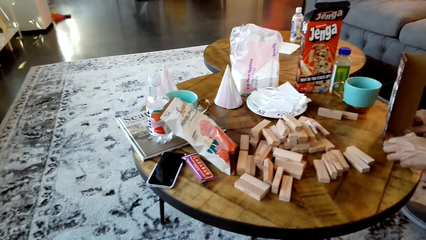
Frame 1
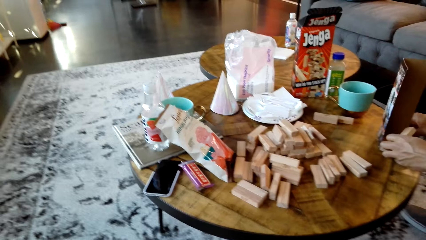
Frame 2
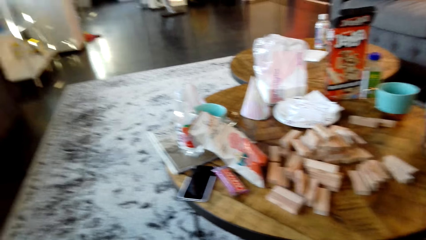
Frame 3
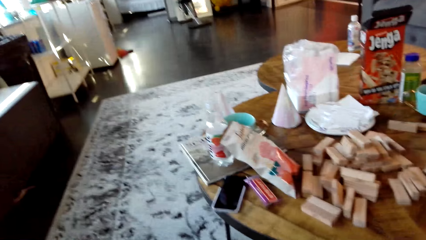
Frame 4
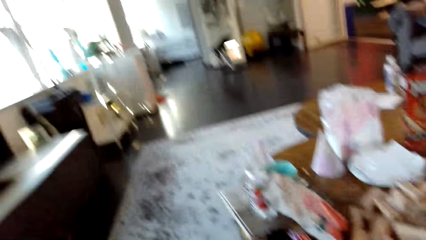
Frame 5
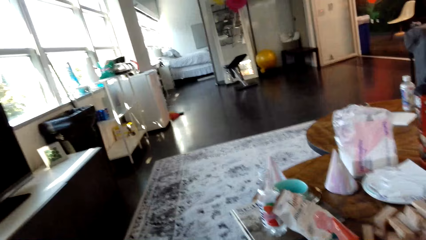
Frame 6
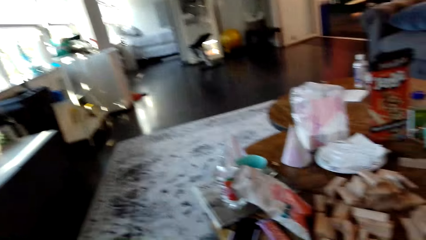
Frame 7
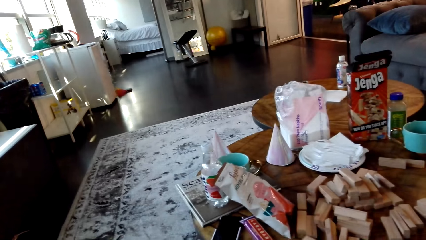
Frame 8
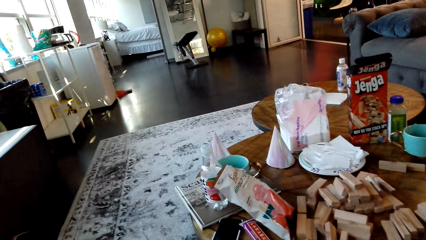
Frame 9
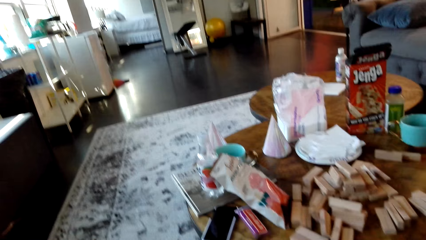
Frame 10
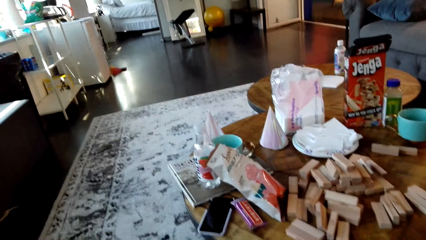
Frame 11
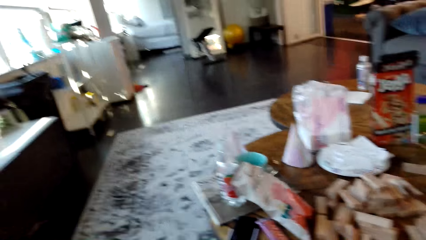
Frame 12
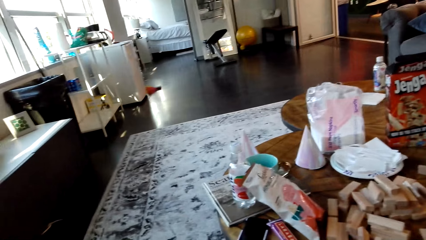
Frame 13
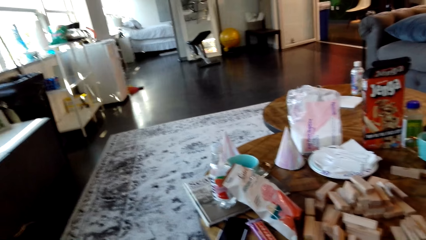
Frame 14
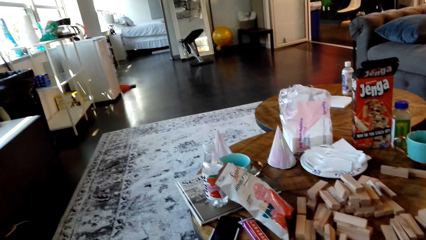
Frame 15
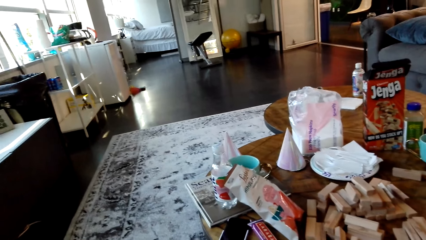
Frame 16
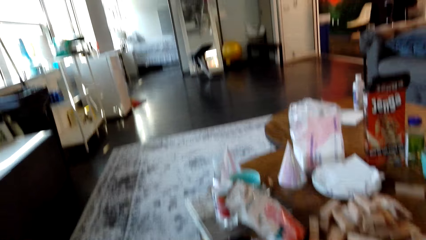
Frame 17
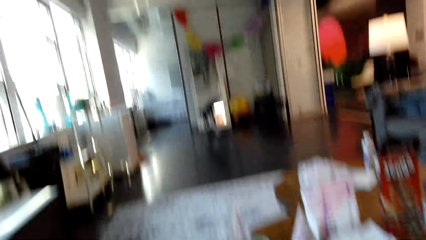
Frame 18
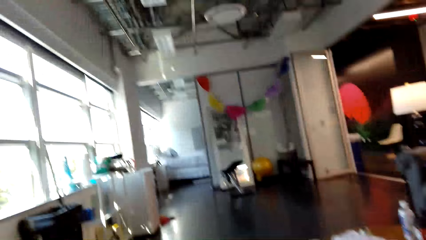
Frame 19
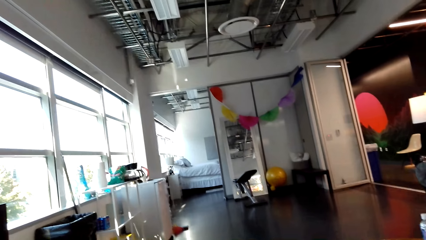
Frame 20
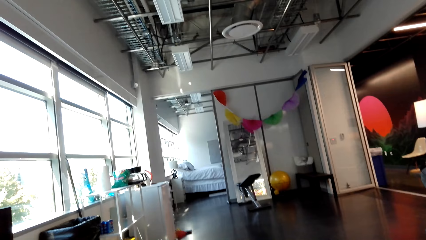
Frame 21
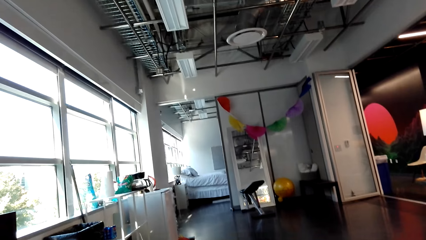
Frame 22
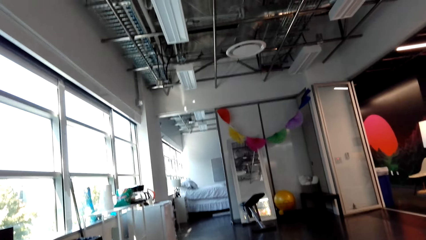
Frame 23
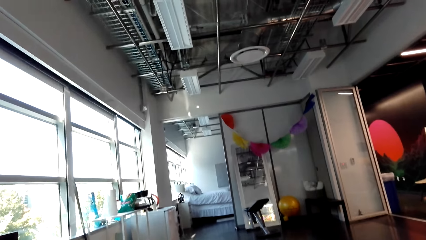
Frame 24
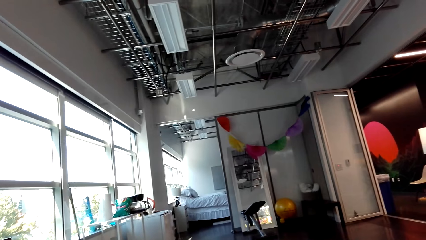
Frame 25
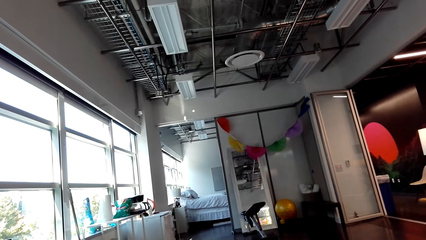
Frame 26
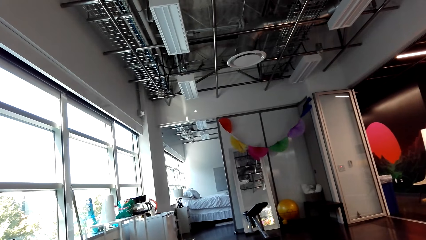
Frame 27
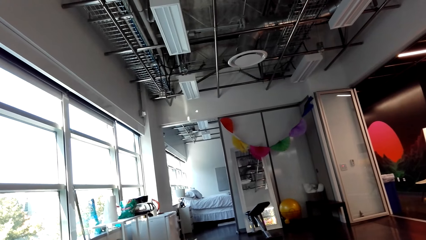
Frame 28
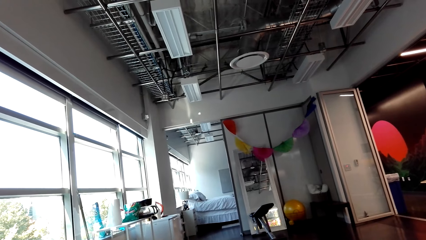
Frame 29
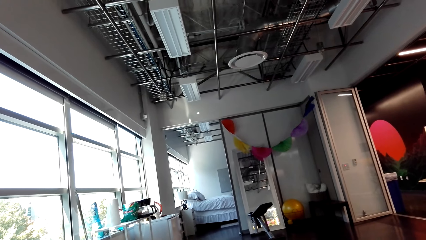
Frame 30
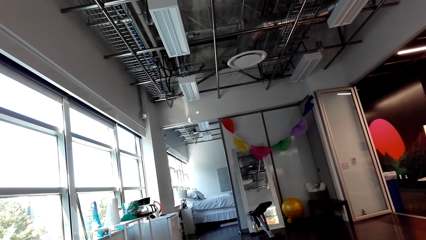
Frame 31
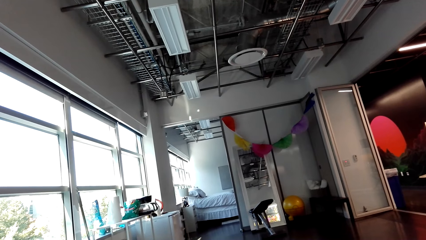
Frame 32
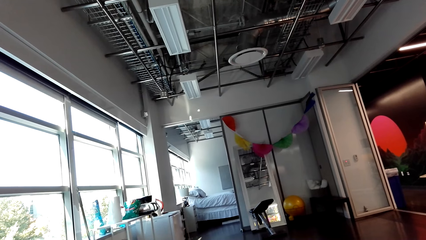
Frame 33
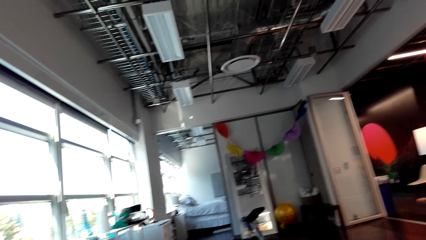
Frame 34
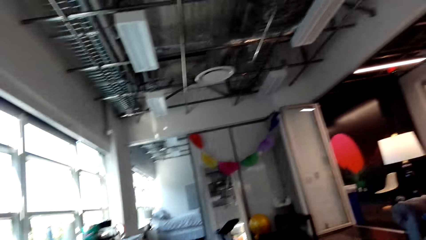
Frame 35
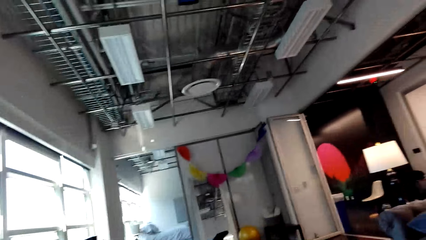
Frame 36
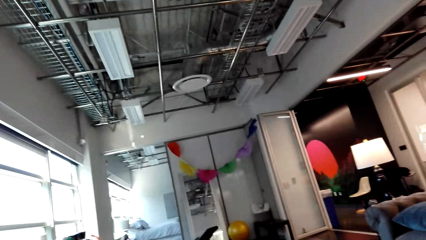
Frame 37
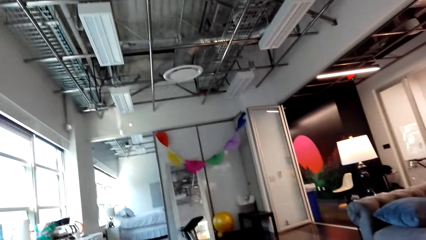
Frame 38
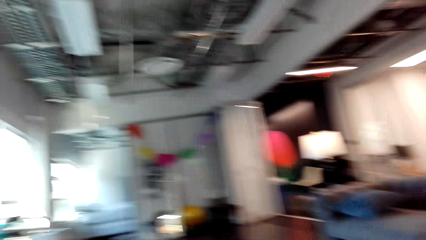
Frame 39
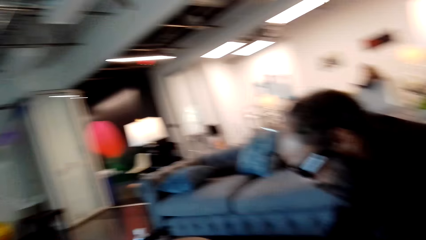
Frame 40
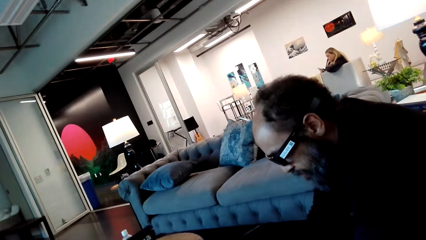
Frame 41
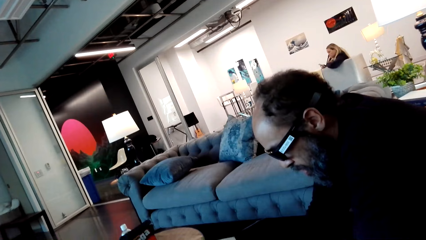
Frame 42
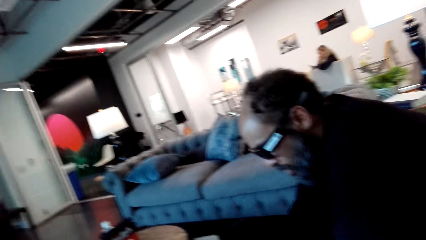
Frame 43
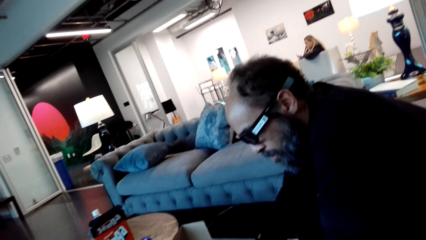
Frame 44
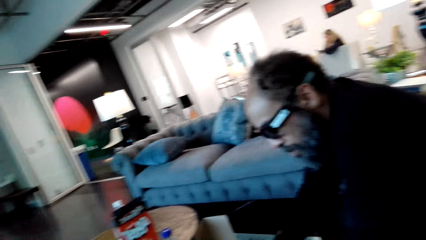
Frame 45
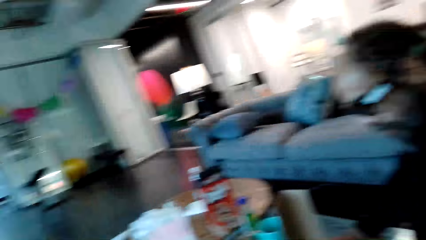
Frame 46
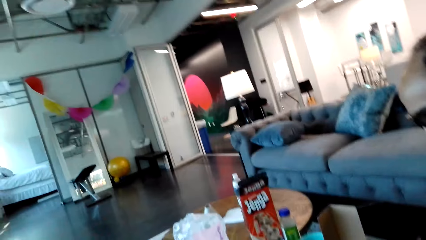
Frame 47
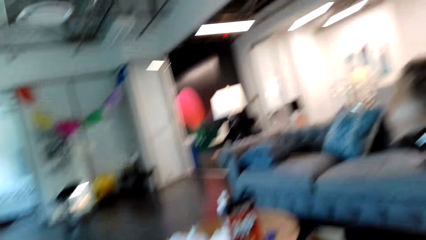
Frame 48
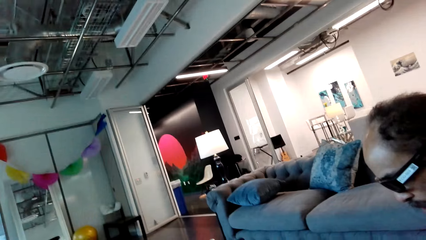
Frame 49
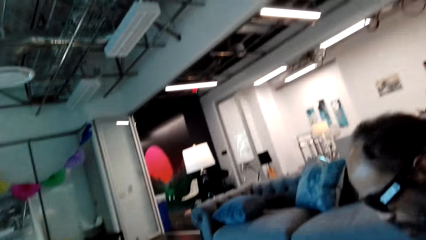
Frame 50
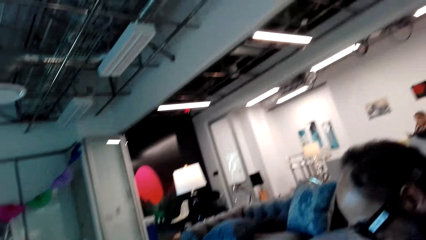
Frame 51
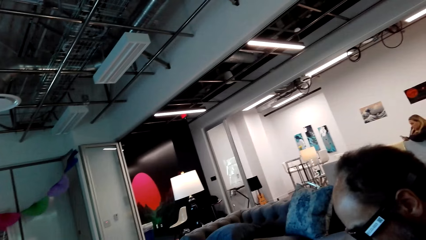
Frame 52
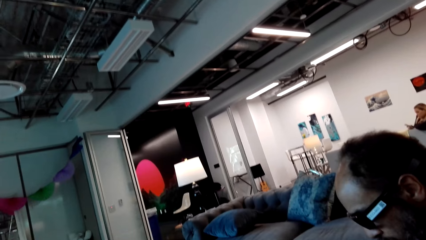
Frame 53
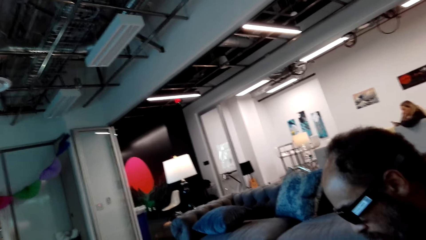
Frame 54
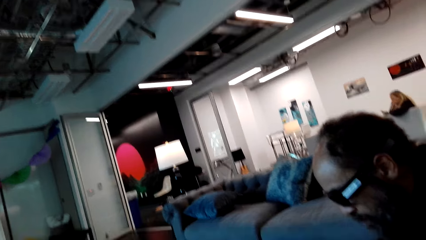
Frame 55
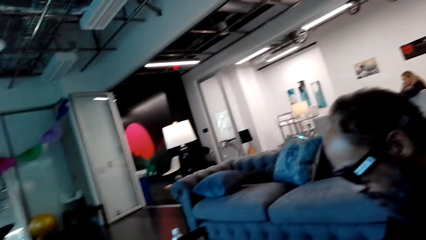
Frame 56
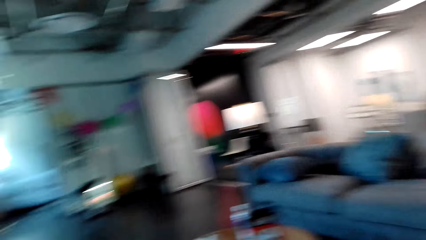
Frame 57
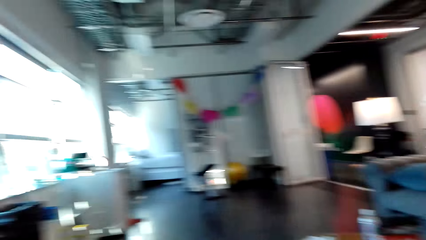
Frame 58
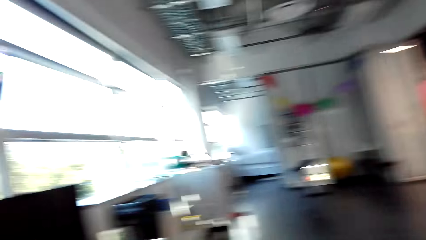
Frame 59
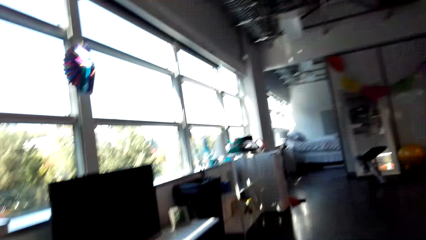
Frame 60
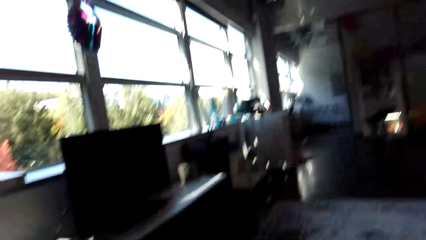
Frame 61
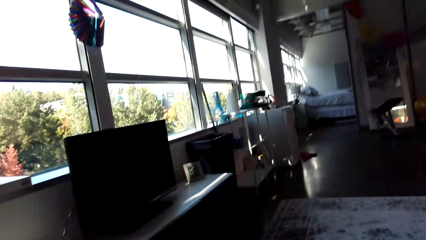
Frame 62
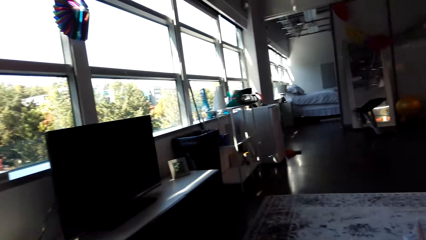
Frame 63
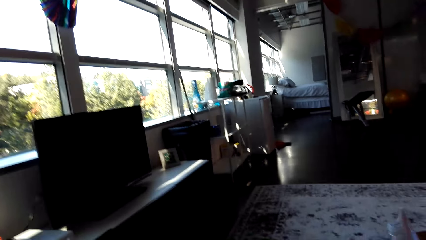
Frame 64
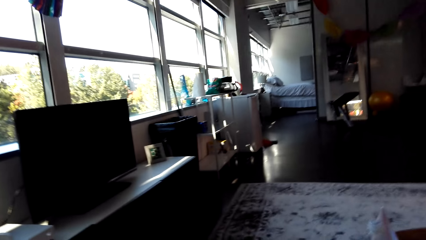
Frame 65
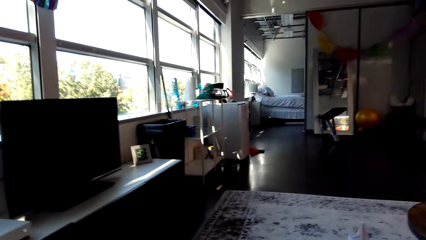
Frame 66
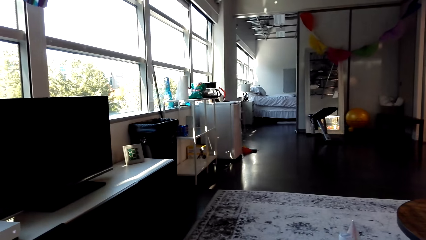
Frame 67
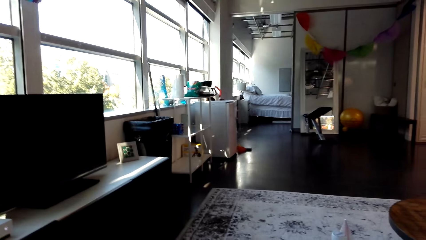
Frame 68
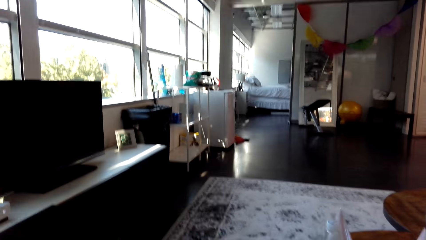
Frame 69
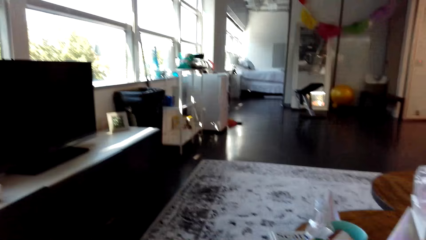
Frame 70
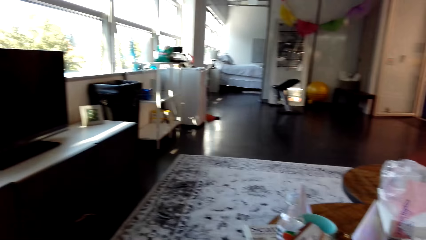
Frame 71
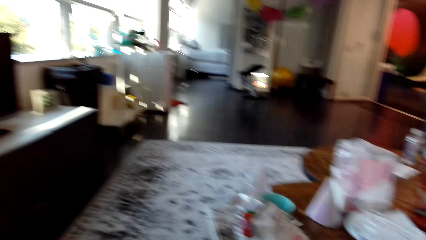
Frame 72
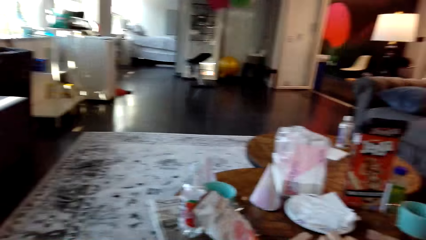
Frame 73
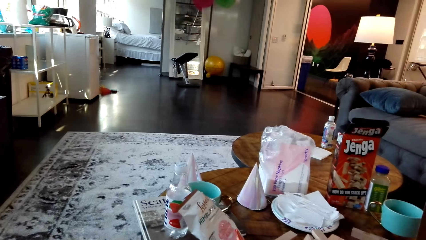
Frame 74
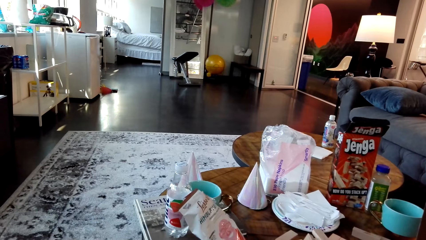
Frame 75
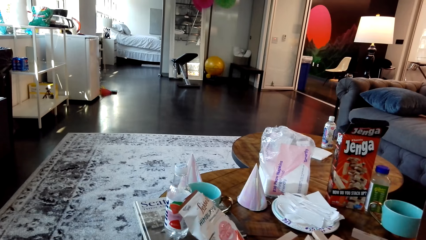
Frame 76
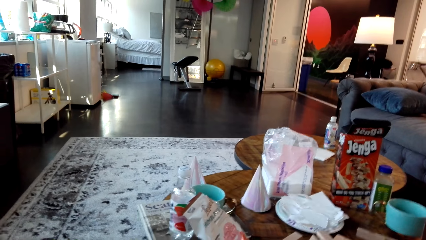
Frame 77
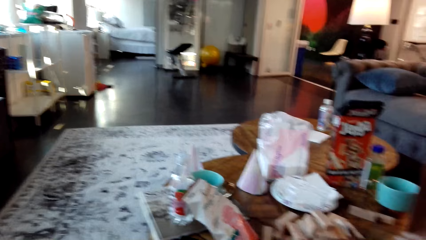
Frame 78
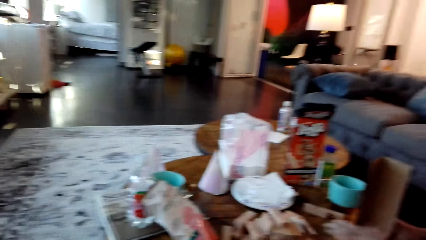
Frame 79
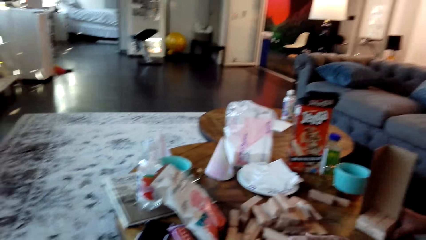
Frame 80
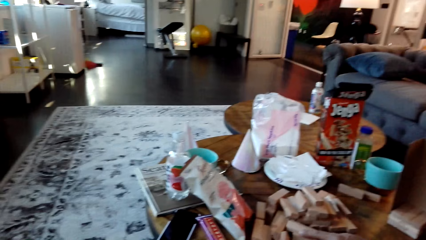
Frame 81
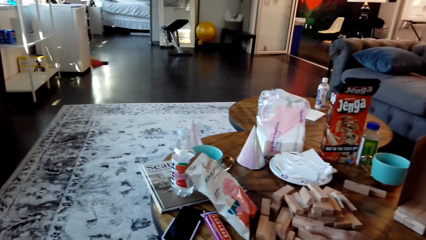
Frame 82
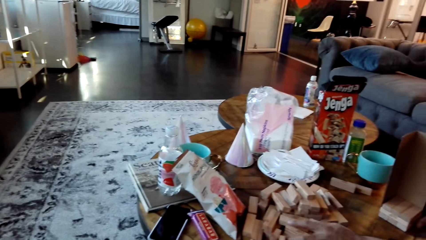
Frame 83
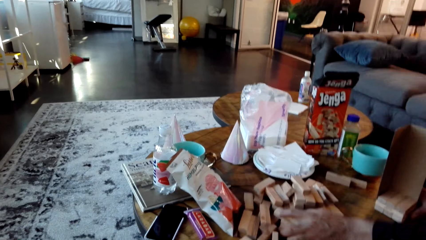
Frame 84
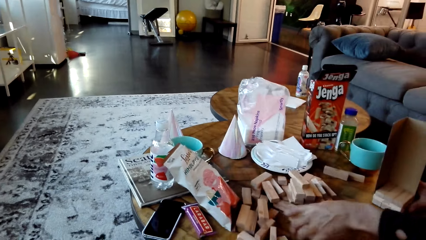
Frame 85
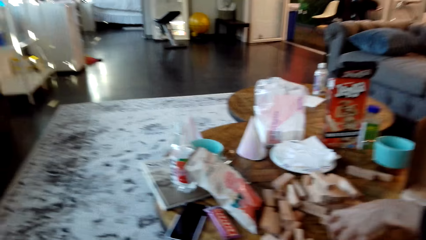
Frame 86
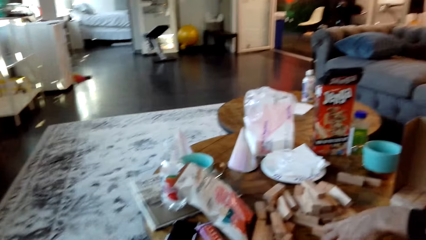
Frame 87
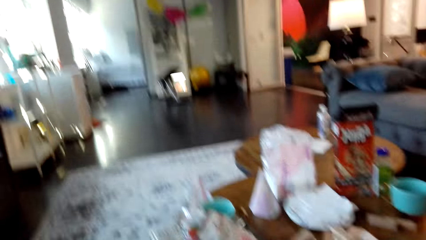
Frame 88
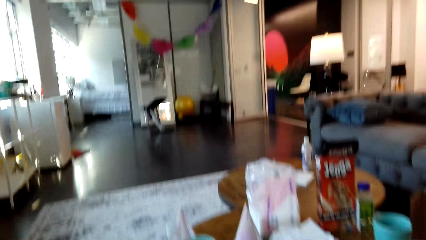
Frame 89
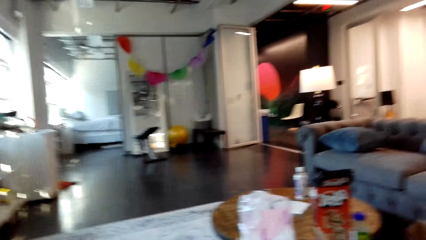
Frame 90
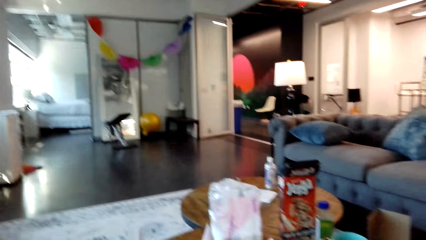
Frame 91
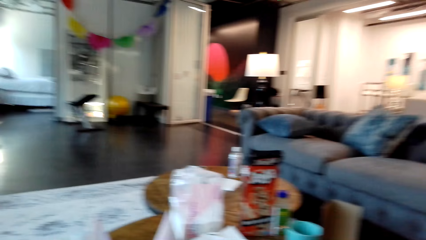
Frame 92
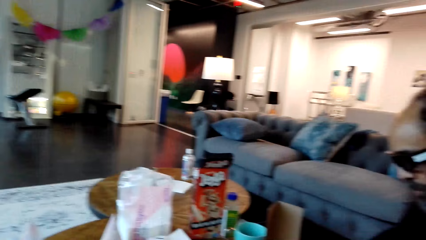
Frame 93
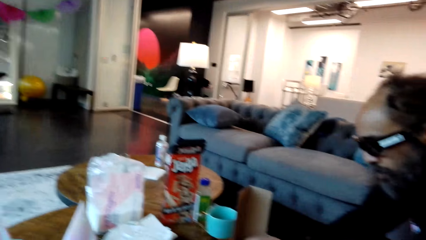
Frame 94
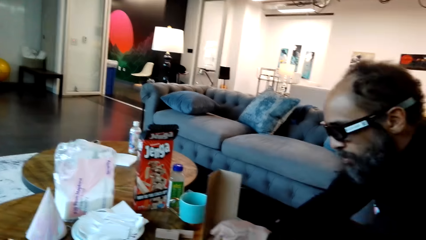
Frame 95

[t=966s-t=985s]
A man arranges jenga blocks on the table. The camera wearer looks at the blocks. They look around the house. They talk to the man. The man picks blocks from the table.
